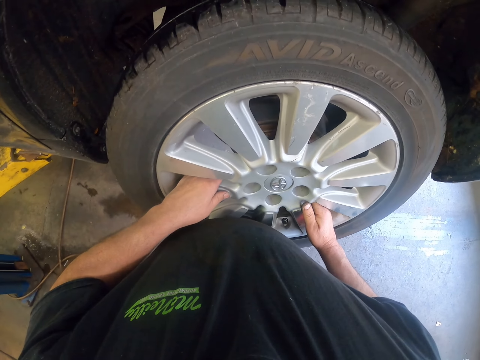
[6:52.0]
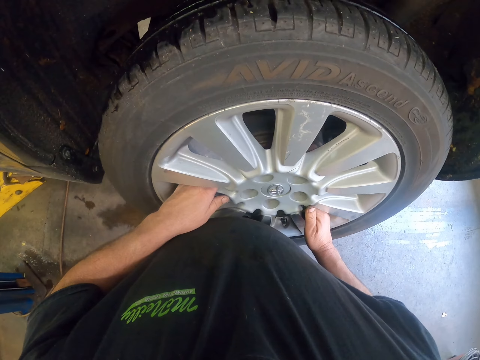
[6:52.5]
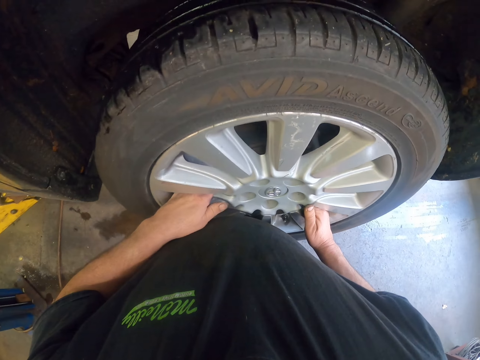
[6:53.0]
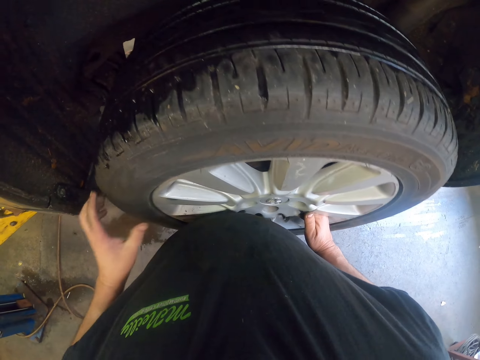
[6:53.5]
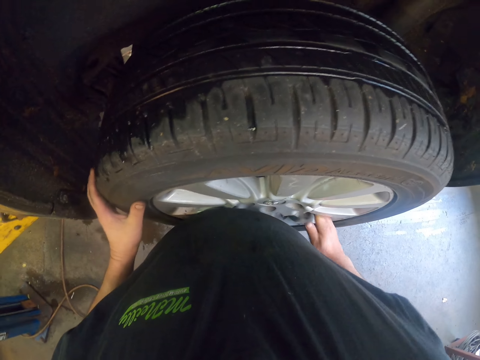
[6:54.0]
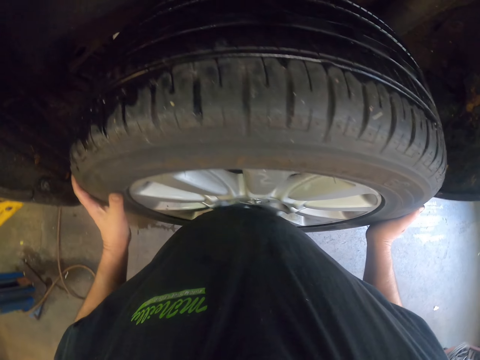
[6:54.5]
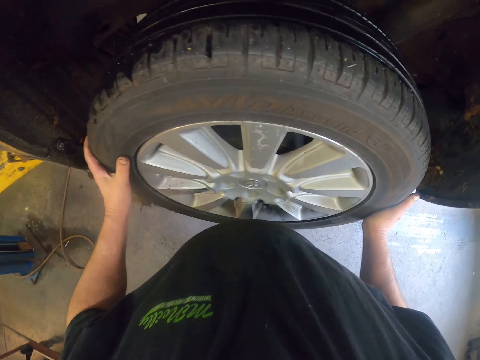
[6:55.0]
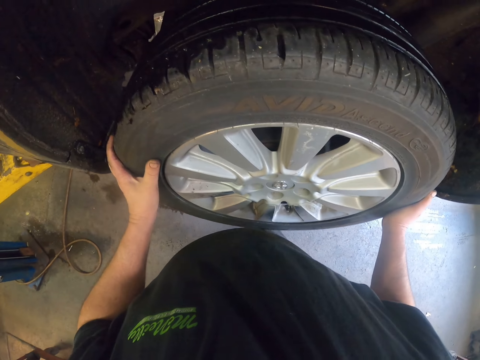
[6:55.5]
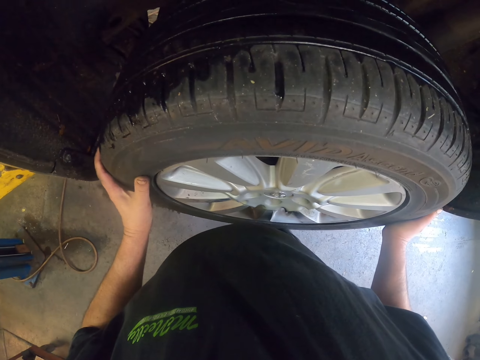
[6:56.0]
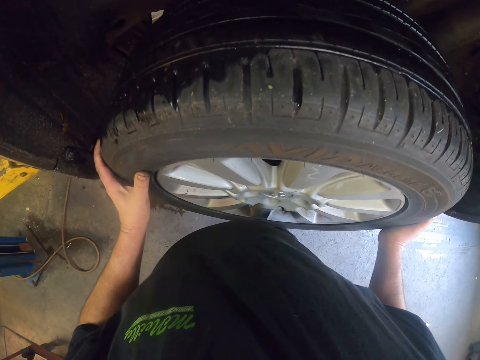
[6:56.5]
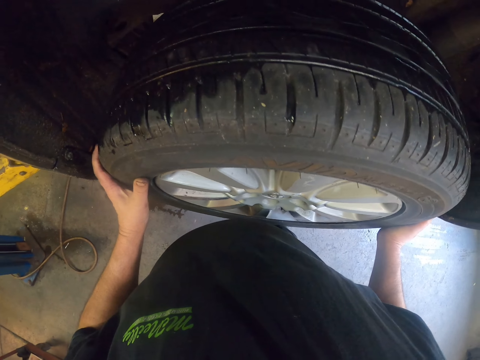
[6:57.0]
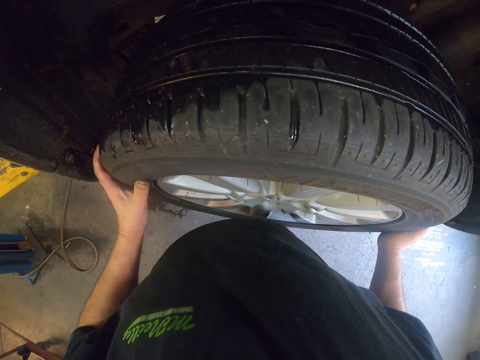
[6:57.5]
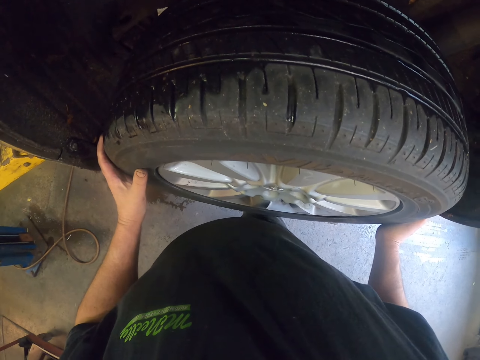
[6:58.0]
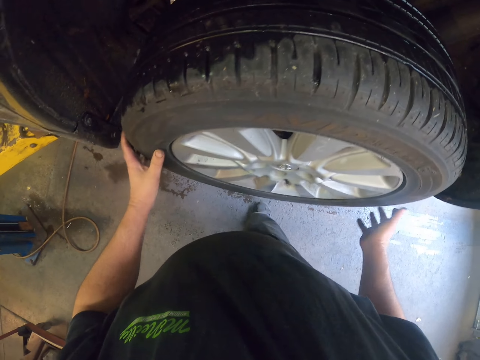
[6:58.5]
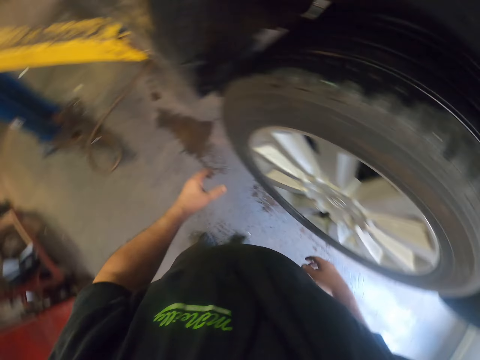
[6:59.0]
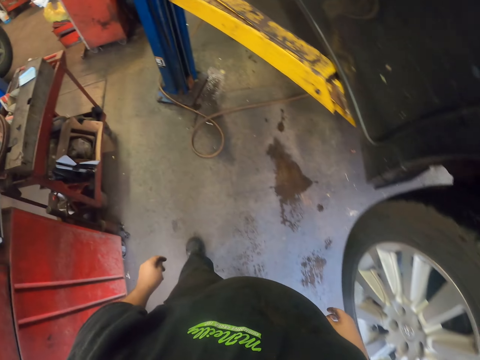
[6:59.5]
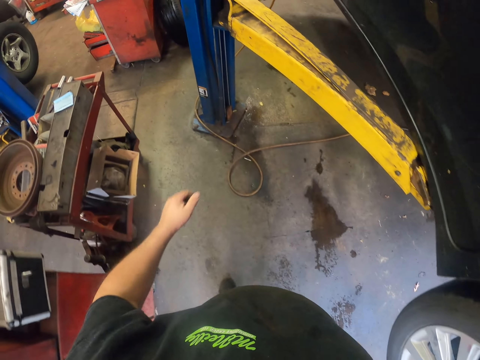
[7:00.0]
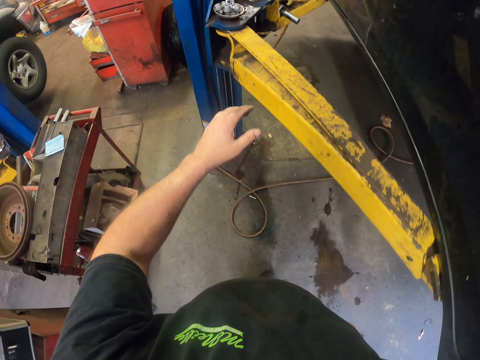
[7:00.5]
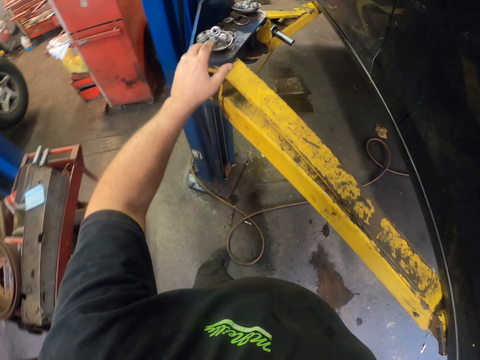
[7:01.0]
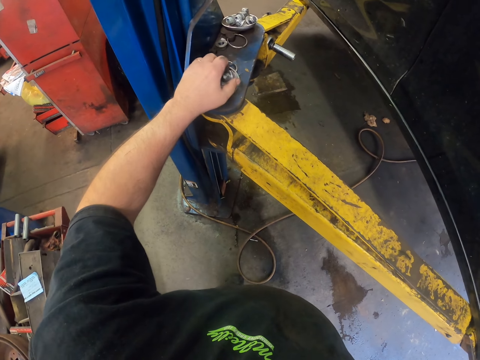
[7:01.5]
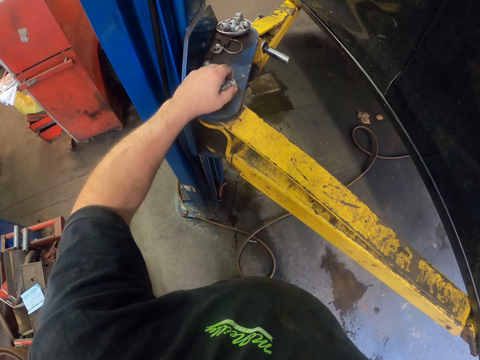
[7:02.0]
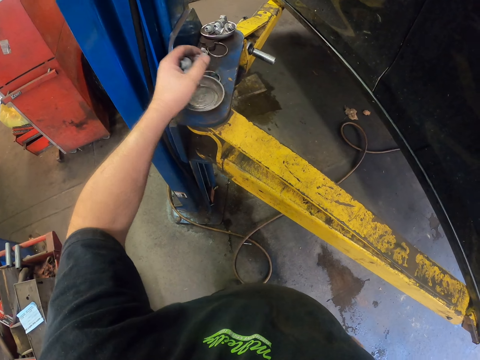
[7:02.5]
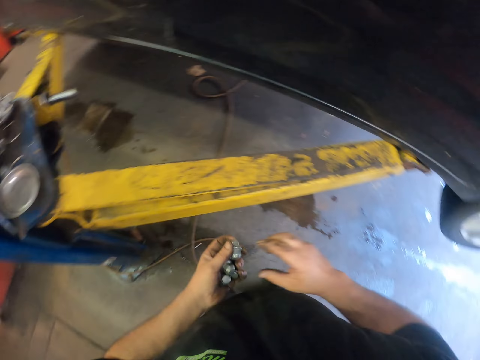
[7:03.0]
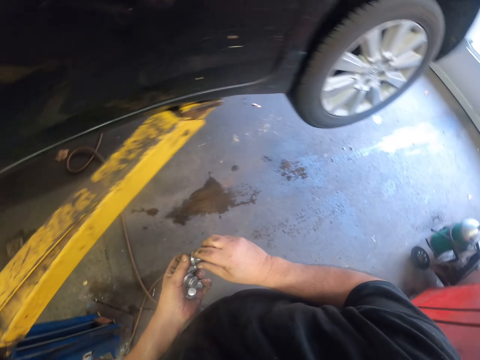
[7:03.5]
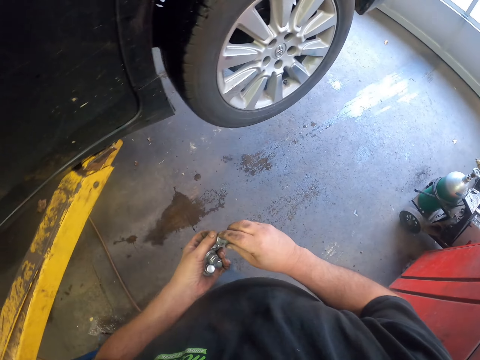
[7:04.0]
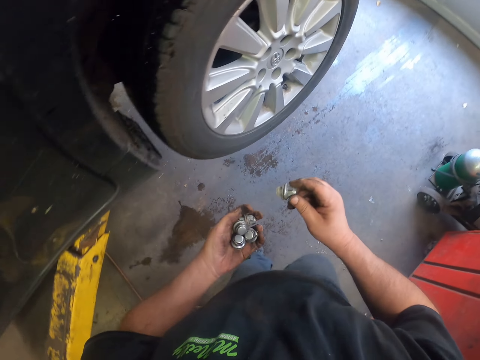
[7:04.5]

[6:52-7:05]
The camera wearer assembles a tire on the car. They take the wheel bolts.

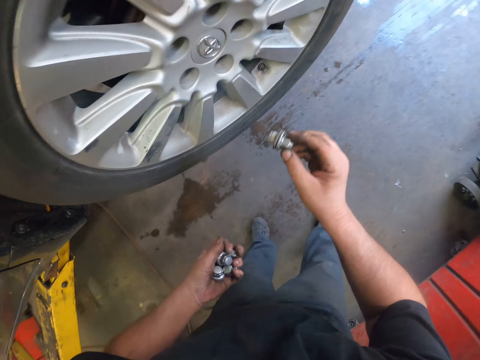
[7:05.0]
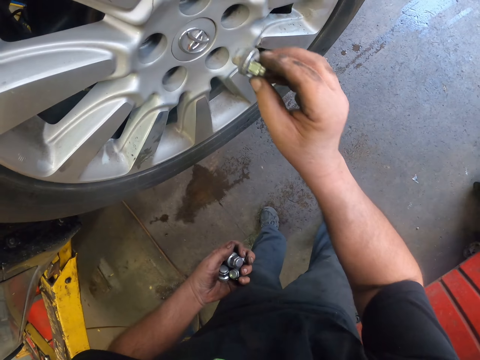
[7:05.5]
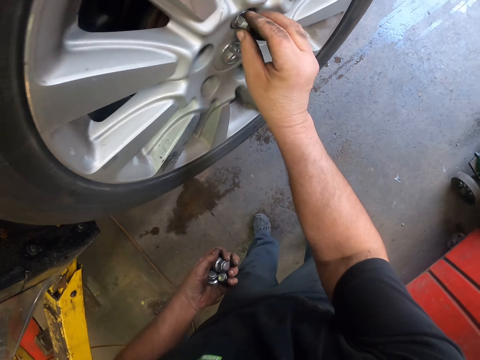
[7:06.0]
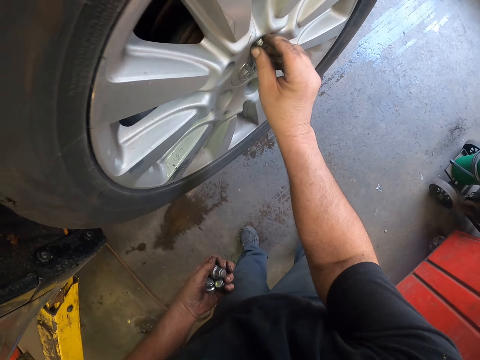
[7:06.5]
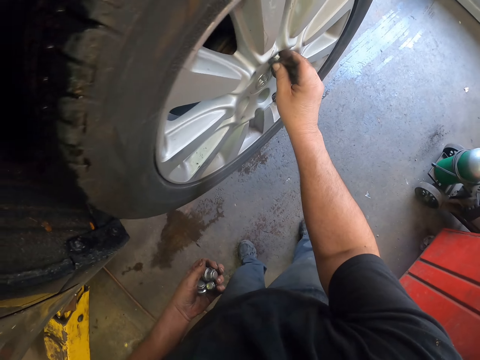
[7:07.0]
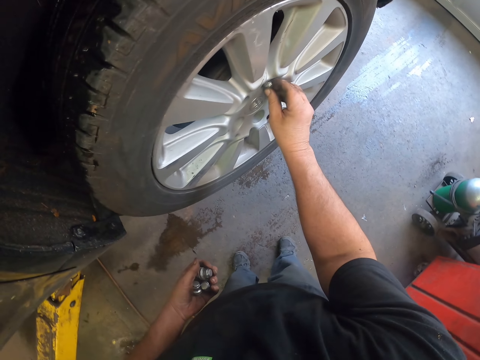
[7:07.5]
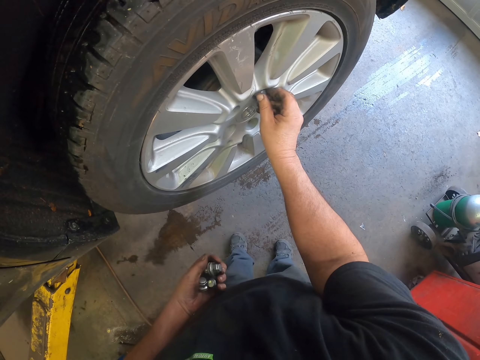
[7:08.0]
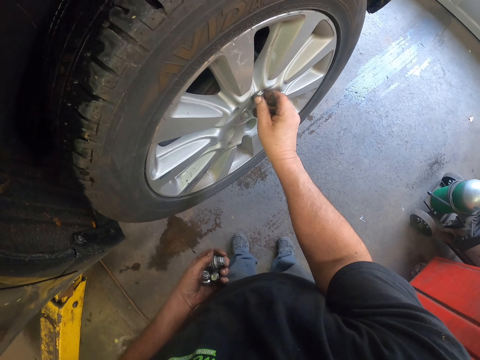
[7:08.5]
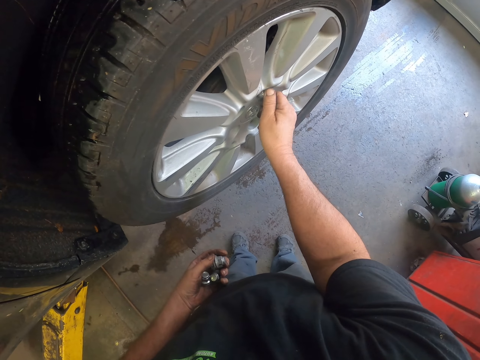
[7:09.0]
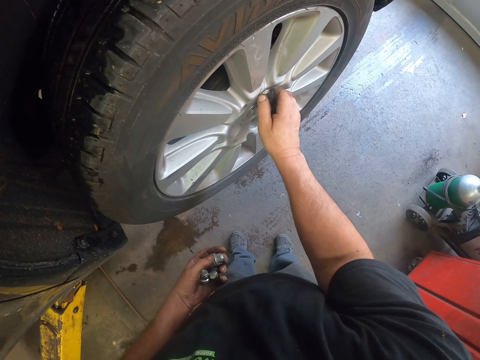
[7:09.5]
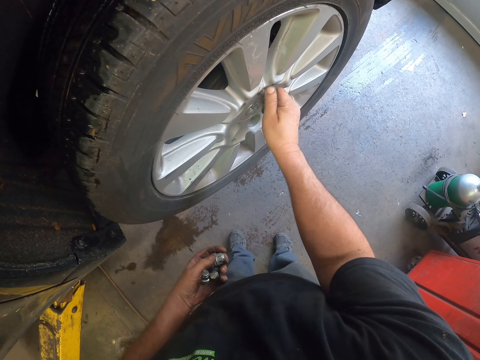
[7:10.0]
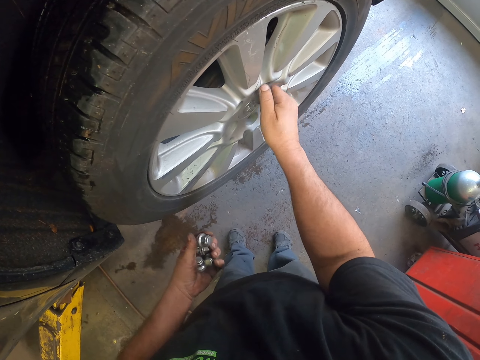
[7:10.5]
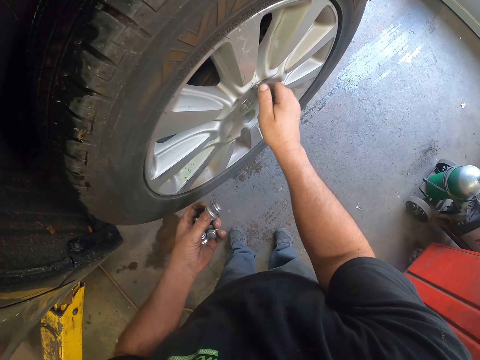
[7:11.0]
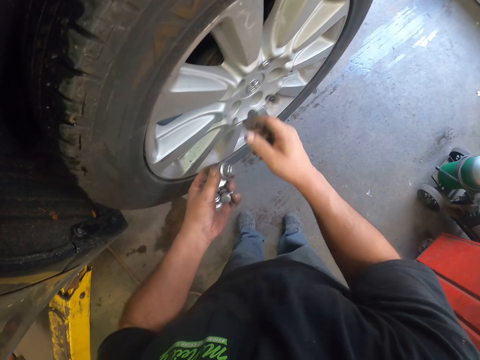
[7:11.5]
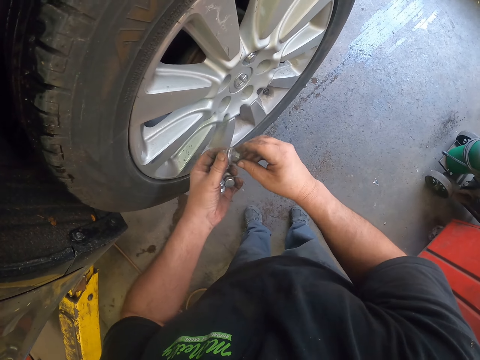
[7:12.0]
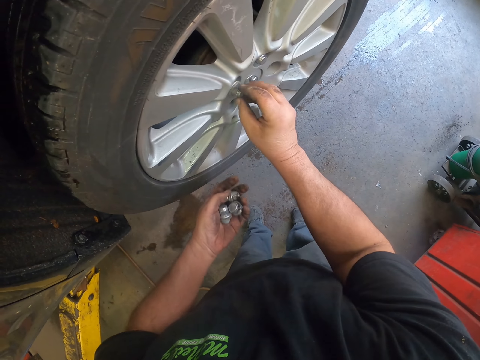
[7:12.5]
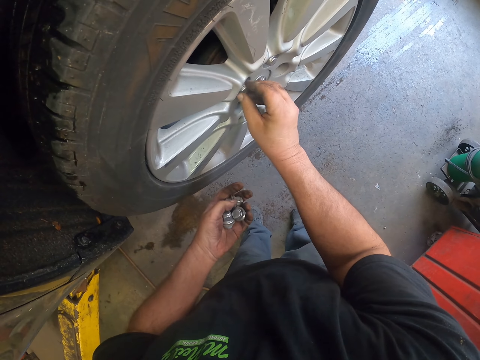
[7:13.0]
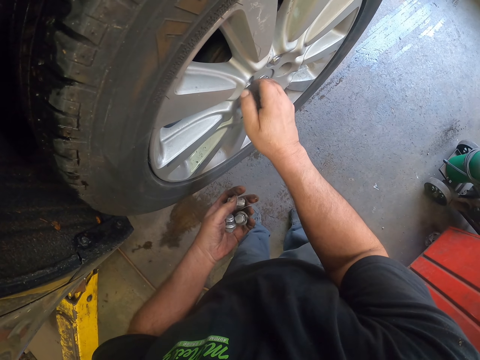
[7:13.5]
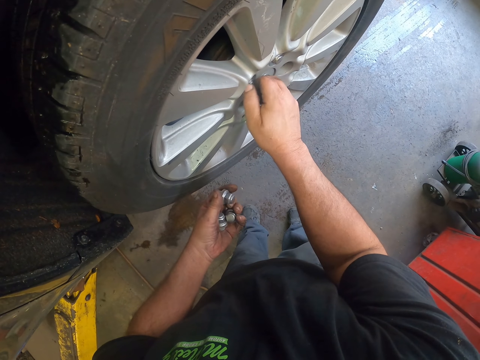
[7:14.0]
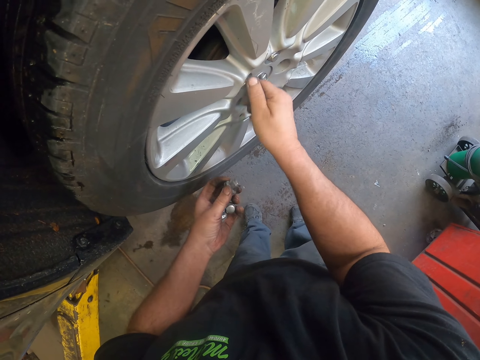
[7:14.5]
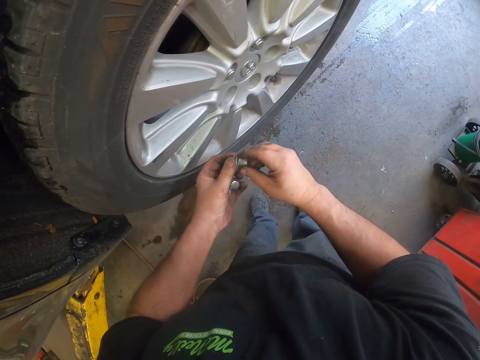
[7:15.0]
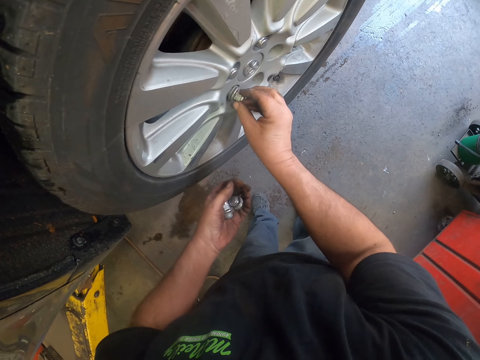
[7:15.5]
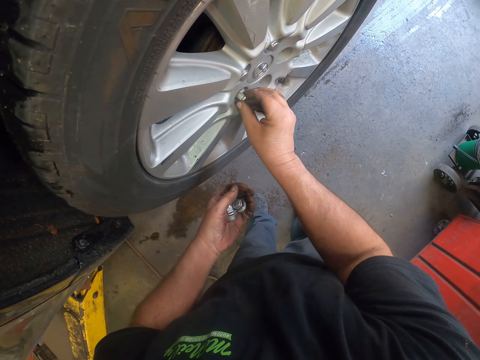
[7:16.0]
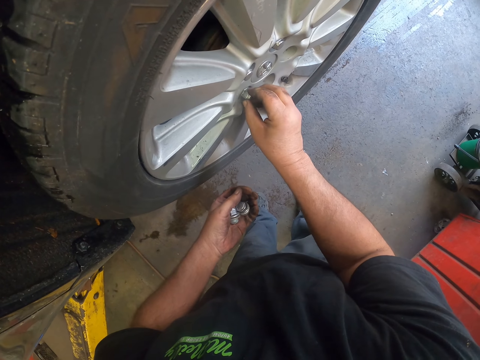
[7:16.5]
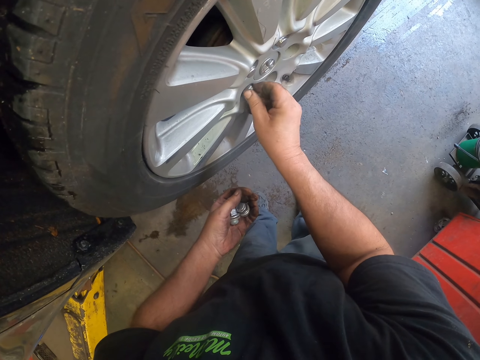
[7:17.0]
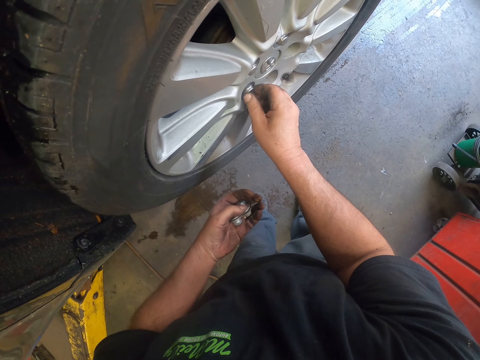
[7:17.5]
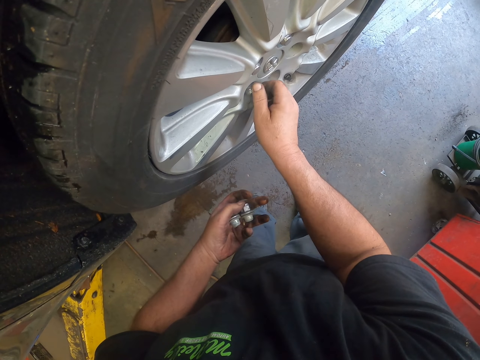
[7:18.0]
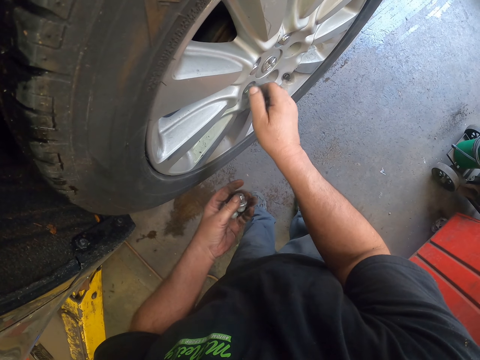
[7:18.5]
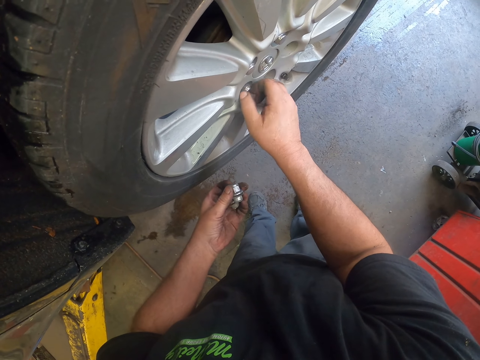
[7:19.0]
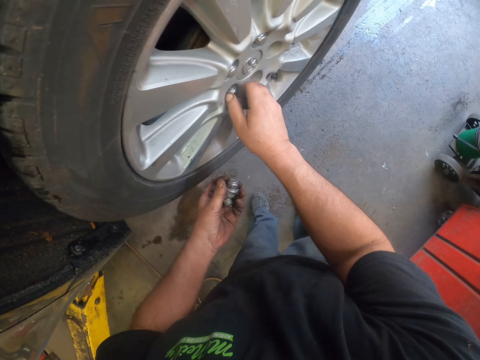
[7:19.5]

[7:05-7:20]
The camera wearer tightens a wheel bolt on the wheel. They take a wheel bolt. They tighten a wheel bolt on the wheel. They take a wheel bolt. They tighten a wheel bolt on the wheel.
